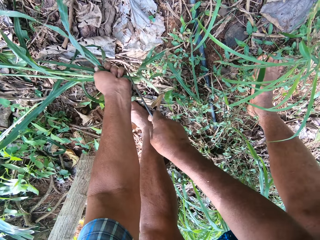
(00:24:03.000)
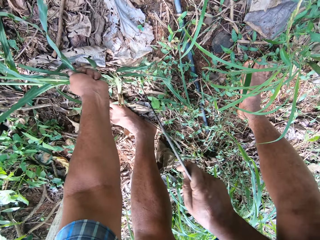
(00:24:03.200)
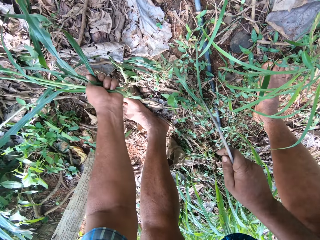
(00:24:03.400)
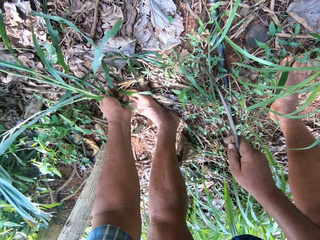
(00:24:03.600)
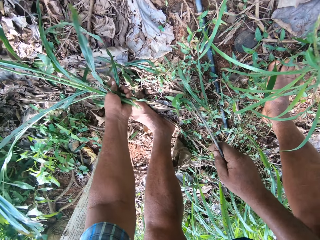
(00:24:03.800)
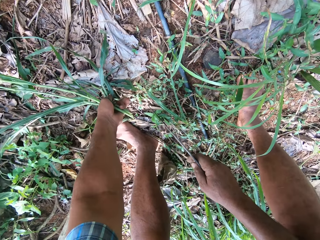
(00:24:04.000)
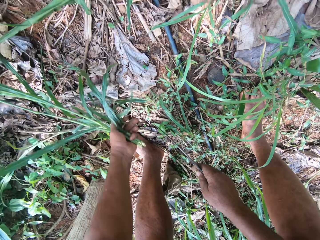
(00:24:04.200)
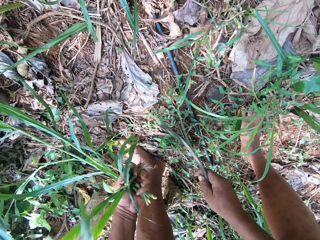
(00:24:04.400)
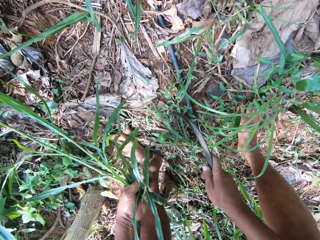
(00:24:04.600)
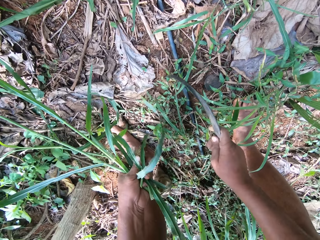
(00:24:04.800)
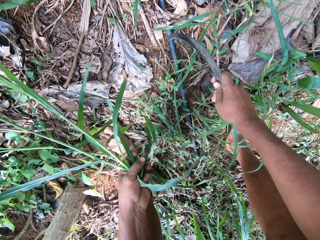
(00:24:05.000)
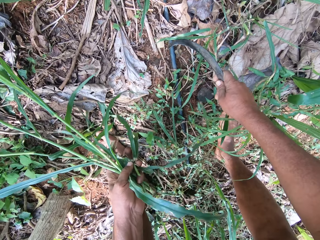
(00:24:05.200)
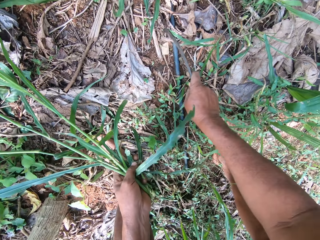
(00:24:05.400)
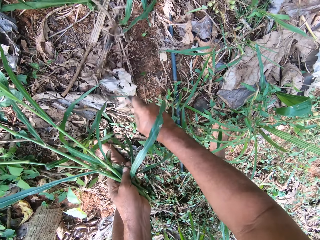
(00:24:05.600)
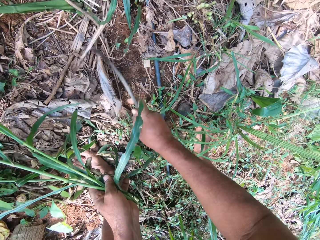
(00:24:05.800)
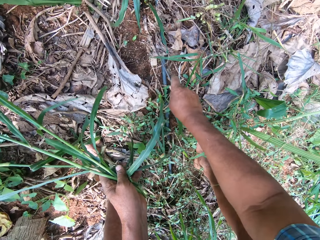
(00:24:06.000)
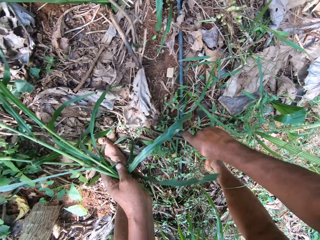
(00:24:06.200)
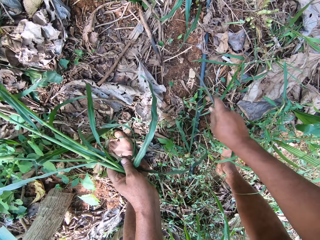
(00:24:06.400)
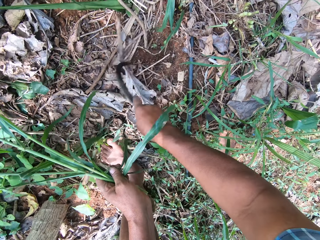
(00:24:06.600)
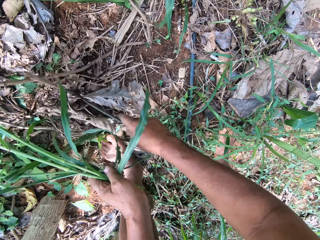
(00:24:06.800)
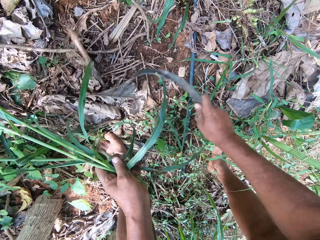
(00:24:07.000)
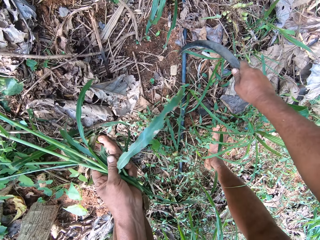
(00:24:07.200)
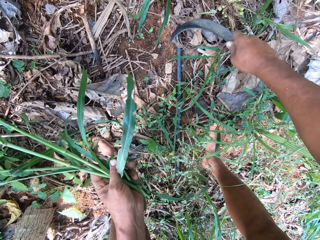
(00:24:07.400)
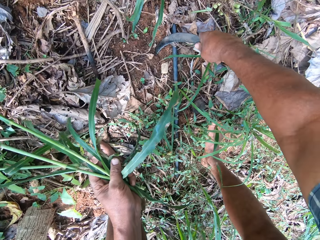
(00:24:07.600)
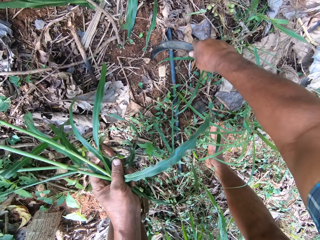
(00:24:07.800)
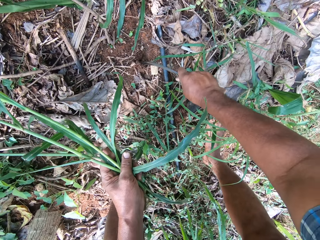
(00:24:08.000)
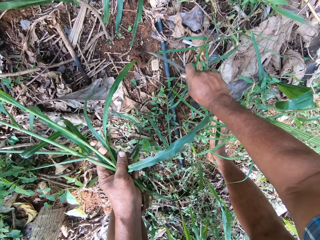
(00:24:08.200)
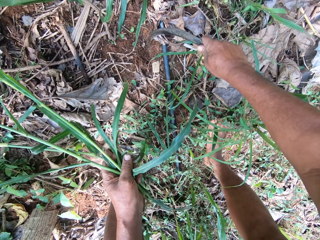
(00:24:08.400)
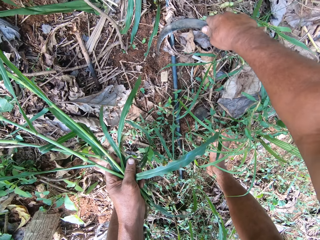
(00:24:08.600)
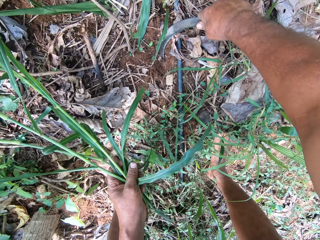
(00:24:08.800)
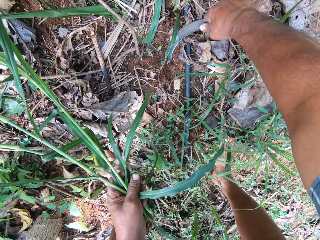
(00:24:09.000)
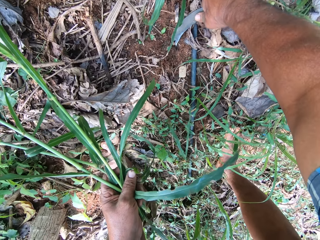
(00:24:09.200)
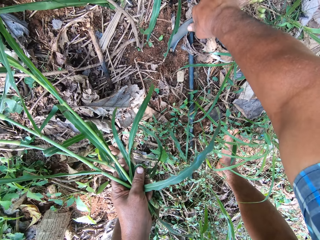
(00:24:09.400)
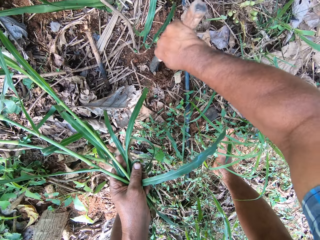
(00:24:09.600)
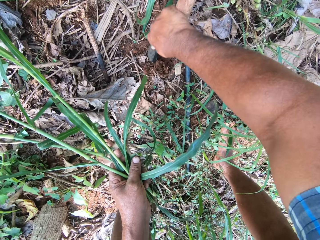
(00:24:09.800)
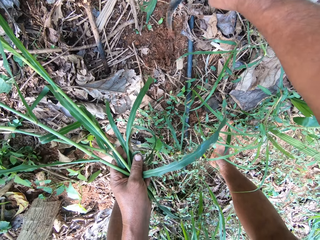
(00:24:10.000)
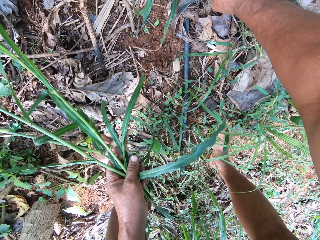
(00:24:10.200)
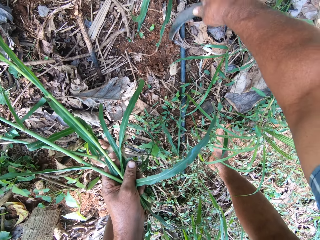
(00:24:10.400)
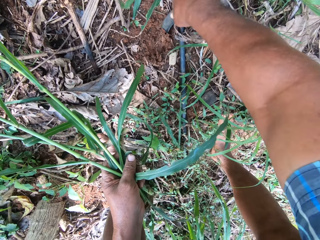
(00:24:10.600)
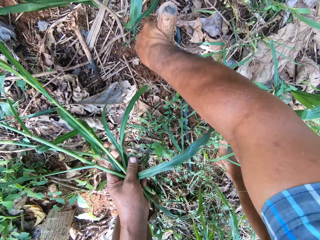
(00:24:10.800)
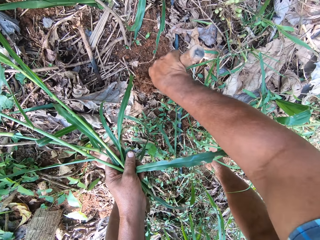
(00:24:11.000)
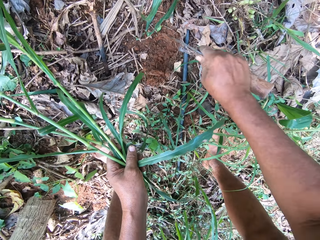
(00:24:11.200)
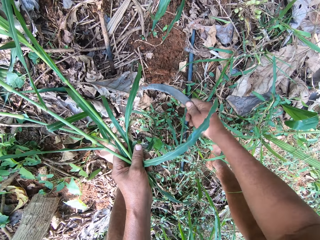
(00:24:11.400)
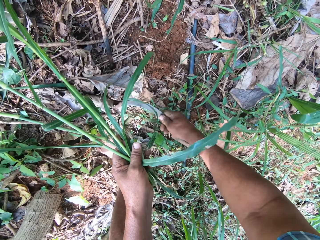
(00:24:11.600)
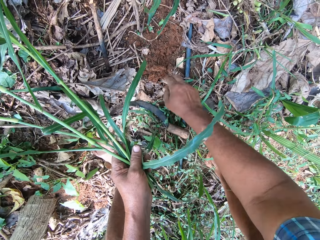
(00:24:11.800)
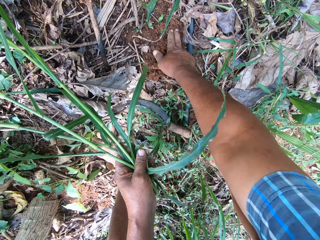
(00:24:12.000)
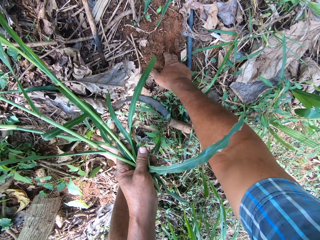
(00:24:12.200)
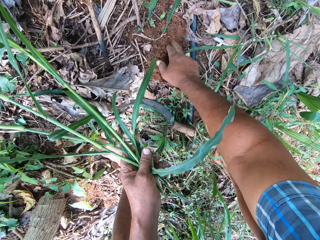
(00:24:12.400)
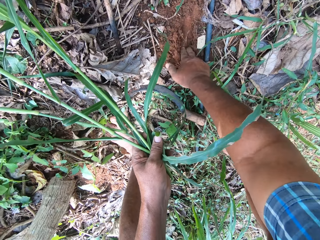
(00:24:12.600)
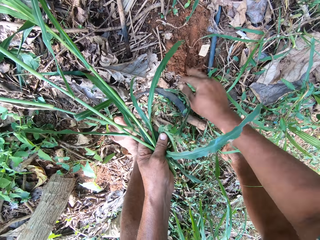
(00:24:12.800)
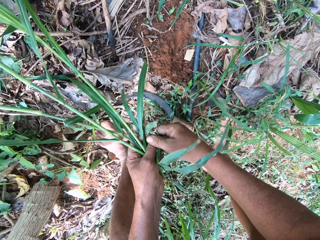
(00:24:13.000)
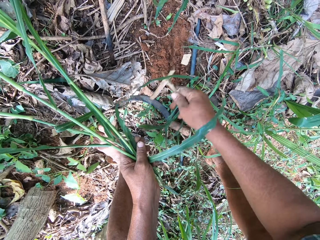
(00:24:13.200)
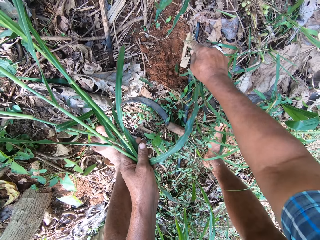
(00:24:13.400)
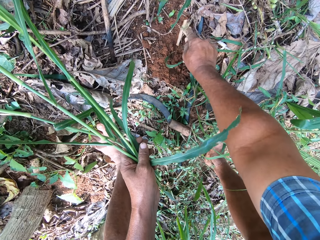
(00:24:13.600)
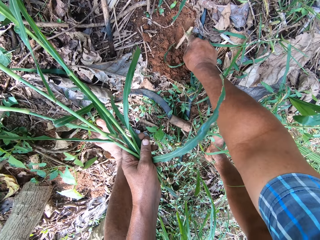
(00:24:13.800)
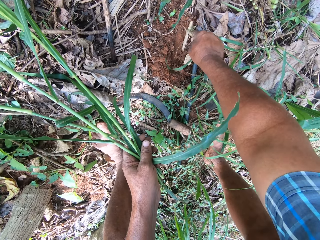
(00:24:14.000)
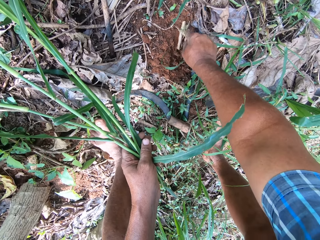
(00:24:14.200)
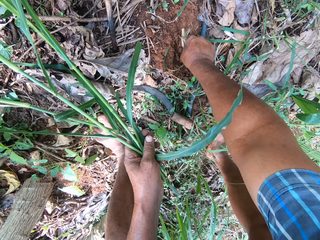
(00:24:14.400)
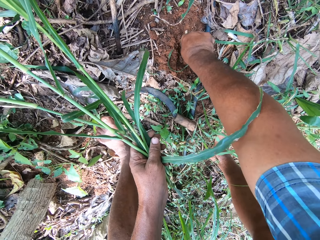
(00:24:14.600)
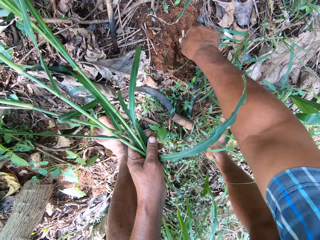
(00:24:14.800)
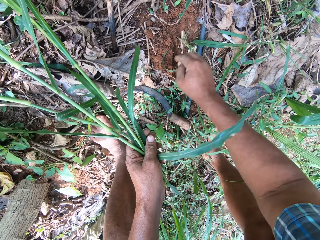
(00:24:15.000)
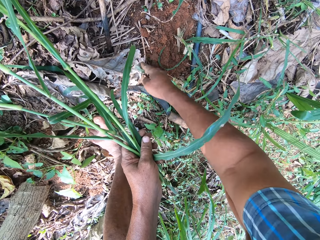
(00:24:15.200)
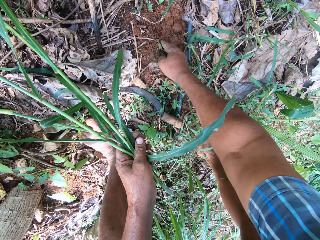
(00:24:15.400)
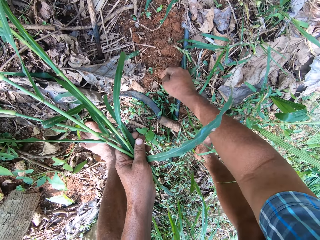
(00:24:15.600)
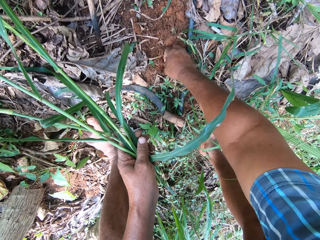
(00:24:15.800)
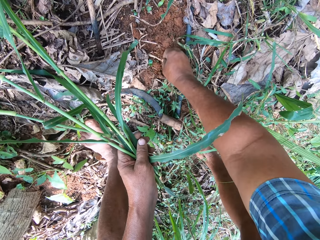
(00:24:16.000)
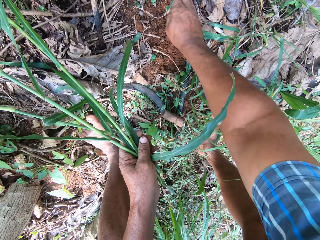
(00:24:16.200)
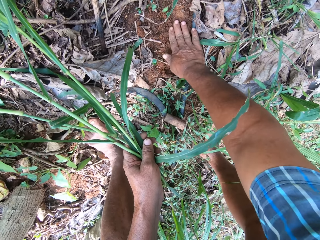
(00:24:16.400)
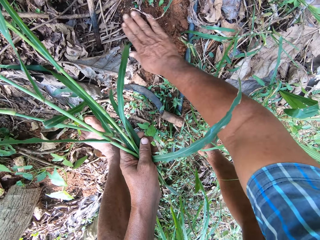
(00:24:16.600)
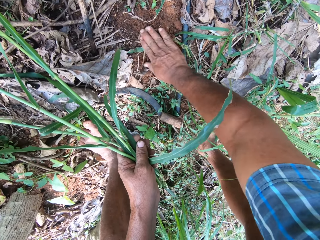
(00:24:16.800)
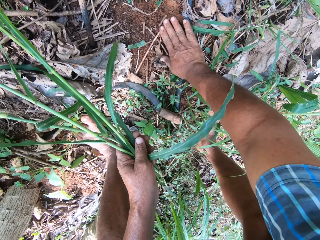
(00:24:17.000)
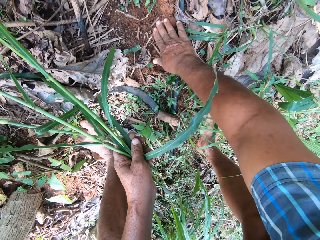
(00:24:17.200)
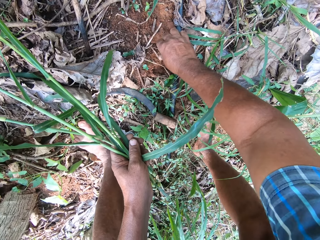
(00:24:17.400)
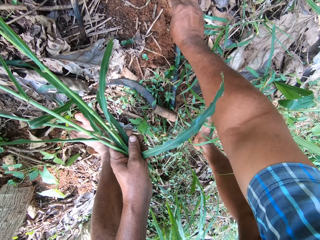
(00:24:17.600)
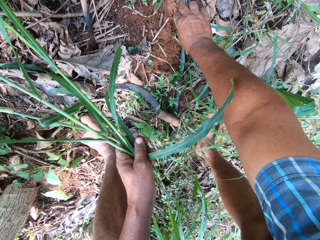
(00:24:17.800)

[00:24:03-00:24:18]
The camera wearer moves the cloth to the side with the sickle. He digs the ground with the sickle. He drops his sickle. He removes the soil with the hand and digs the ground with his hands. He takes a root in his left hand. He replants the root. He covers the root with sand.

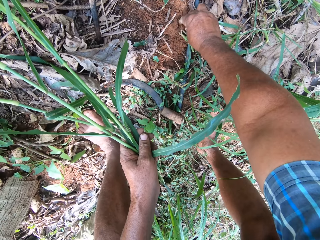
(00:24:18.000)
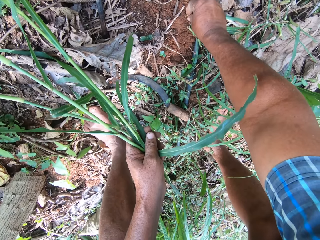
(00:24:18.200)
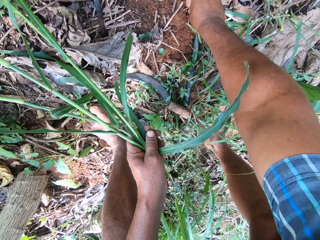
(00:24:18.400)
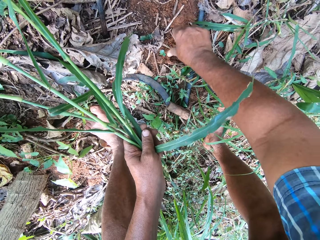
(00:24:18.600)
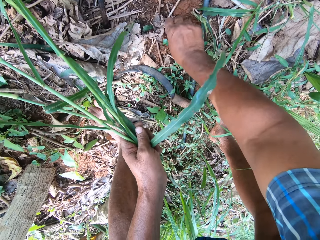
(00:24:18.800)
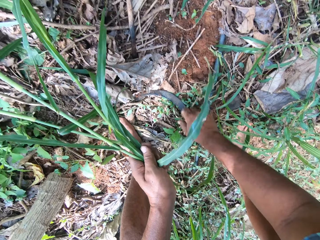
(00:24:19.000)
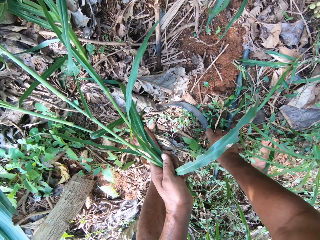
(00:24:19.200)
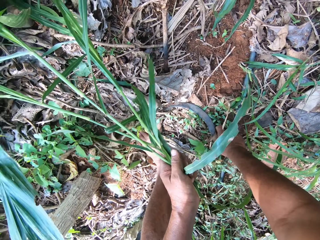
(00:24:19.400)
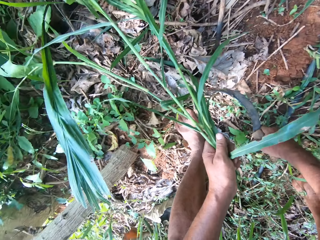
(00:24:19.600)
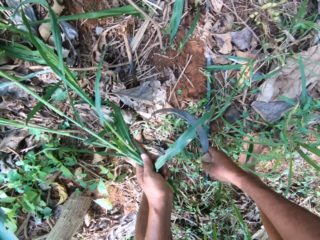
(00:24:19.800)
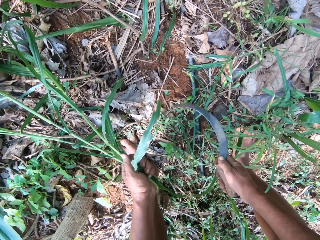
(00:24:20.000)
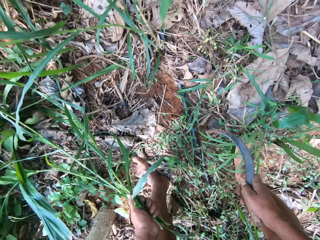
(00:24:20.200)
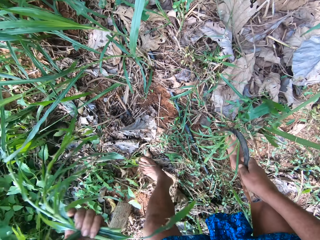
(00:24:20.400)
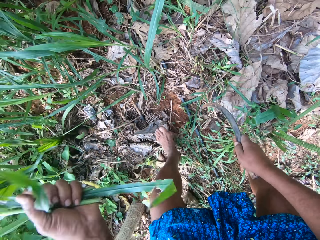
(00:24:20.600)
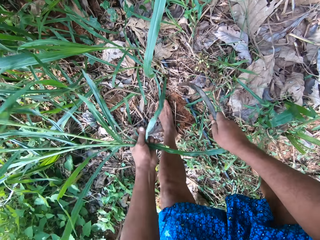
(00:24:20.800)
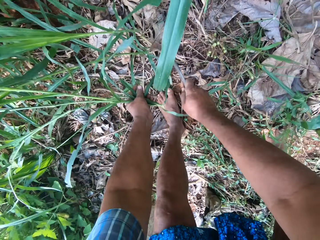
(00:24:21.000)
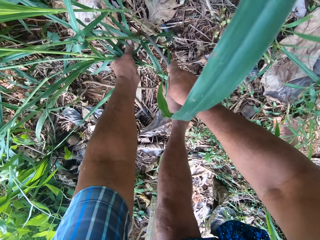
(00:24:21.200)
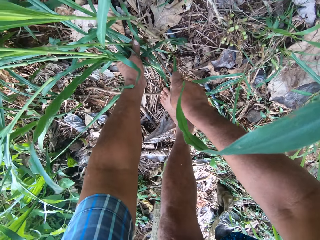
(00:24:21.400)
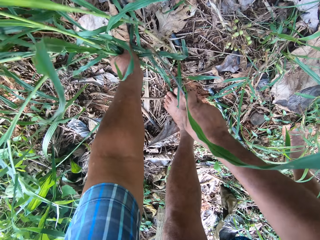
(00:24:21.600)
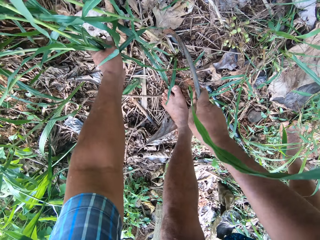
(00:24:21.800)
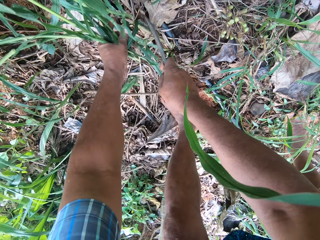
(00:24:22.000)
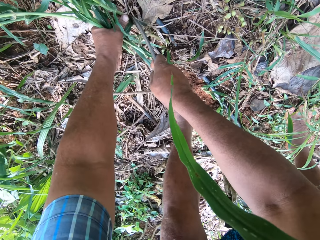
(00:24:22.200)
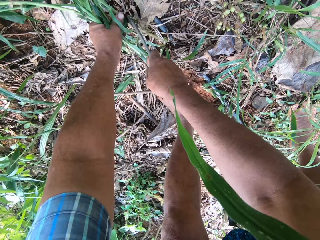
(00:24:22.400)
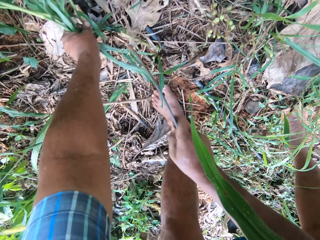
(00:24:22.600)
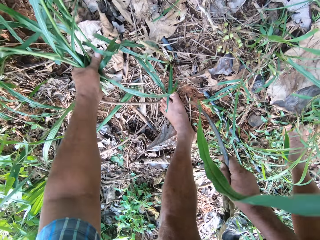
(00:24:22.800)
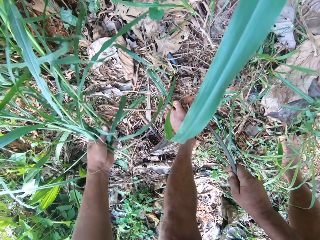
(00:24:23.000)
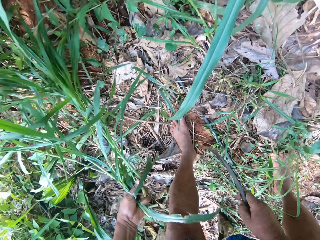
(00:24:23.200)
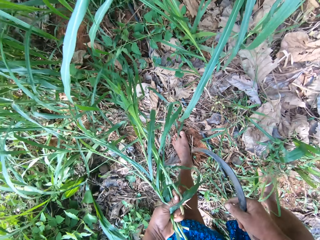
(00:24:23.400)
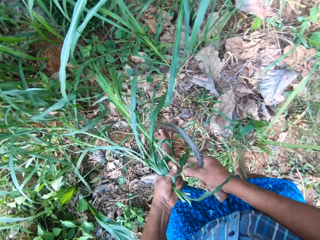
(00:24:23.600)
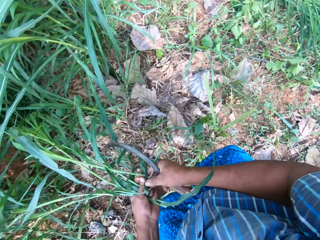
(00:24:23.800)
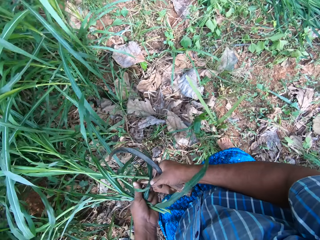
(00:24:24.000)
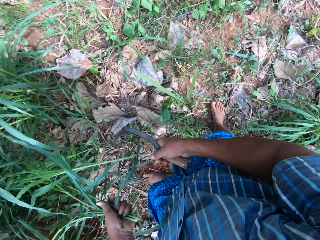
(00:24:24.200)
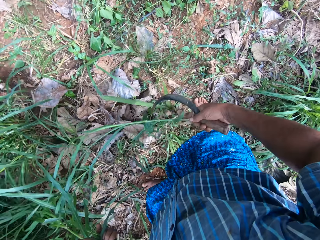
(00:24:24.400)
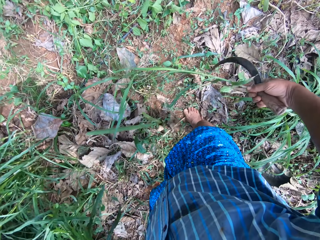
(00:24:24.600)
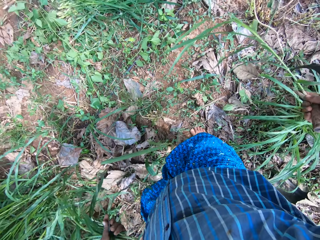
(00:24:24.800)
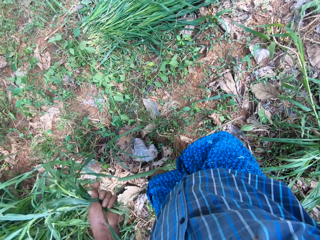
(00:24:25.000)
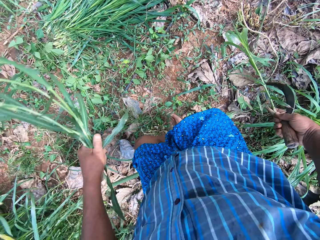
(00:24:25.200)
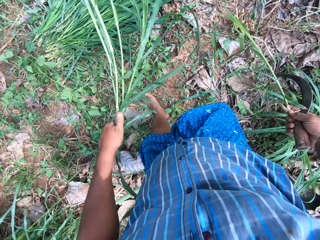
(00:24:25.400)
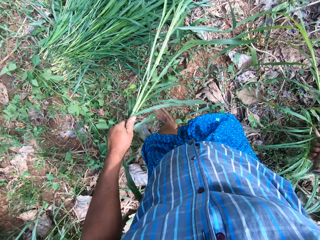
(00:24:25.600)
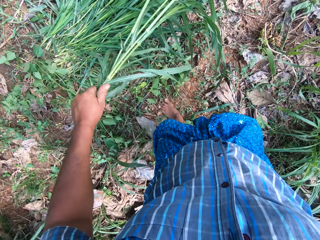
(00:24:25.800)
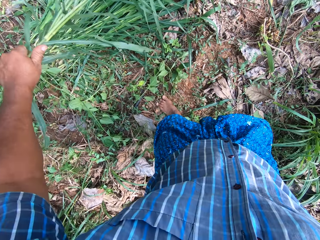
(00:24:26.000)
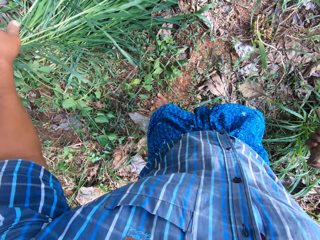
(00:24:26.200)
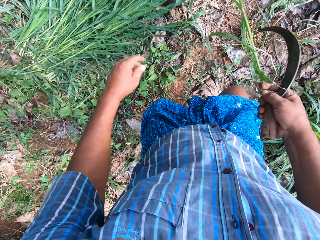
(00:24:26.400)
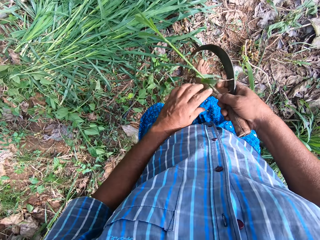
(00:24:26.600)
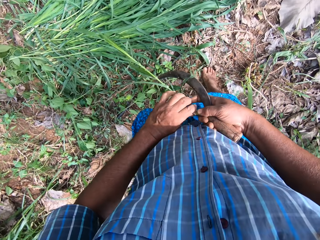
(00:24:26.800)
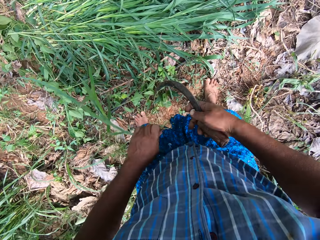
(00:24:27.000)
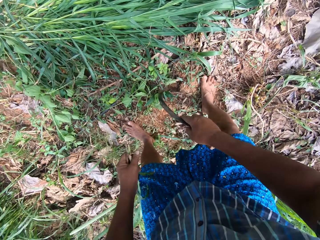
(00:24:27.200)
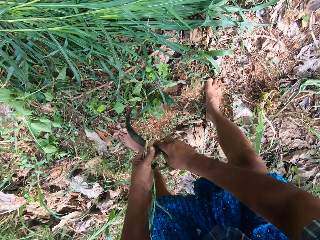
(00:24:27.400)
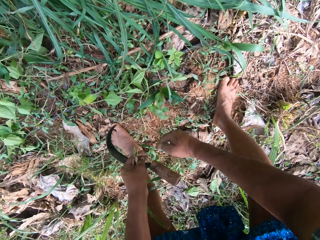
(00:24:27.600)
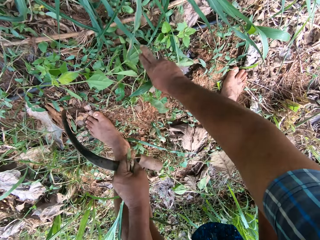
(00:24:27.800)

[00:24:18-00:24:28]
The camera wearer picks up the sickle. He cuts the napier grass with the sickle in his right hand. He holds the grass with his right hand. He looks around. He drops the grass in his left hand on the ground. He moves the grass in his right hand to his left hand.
